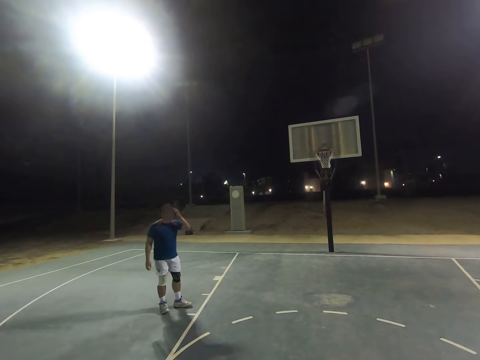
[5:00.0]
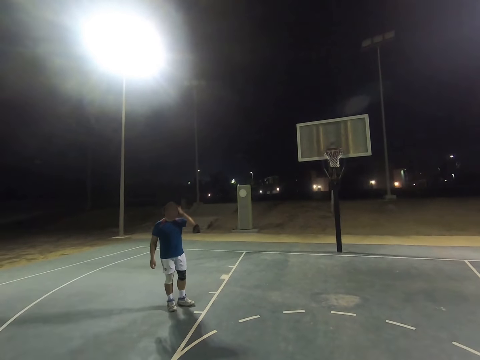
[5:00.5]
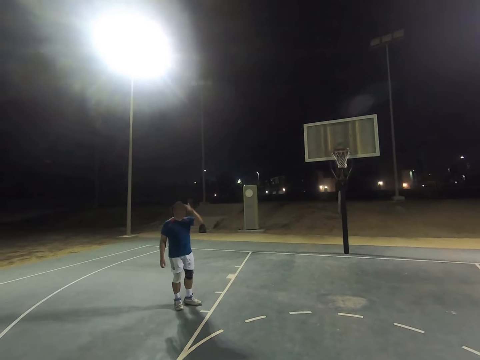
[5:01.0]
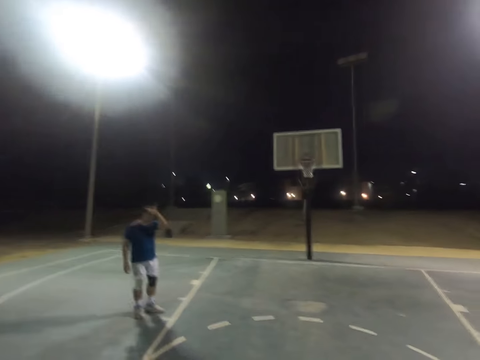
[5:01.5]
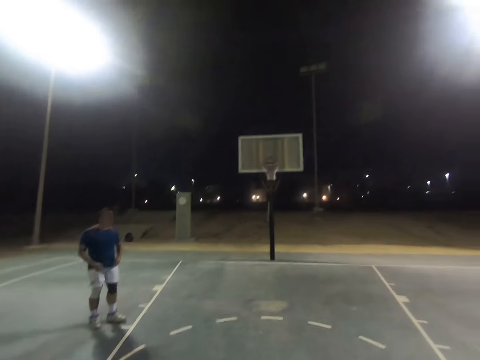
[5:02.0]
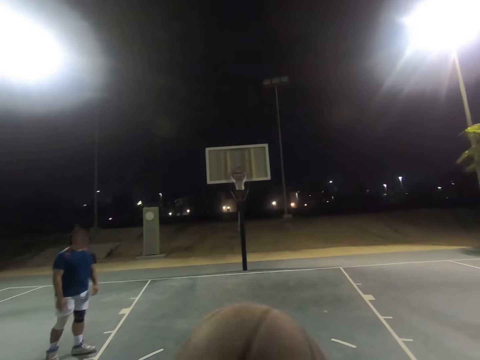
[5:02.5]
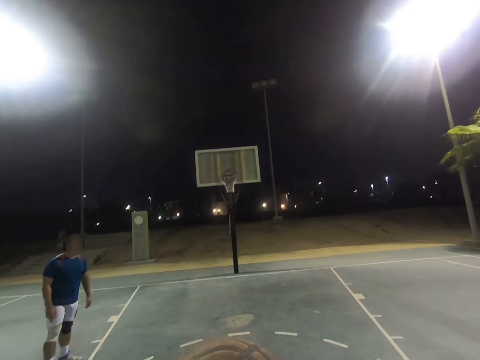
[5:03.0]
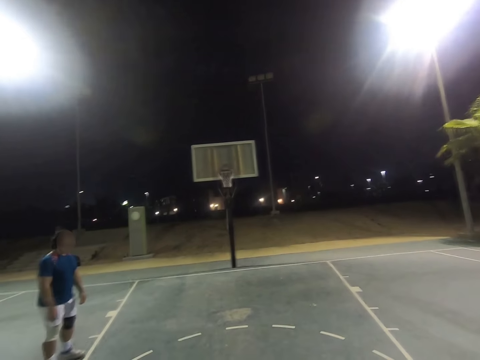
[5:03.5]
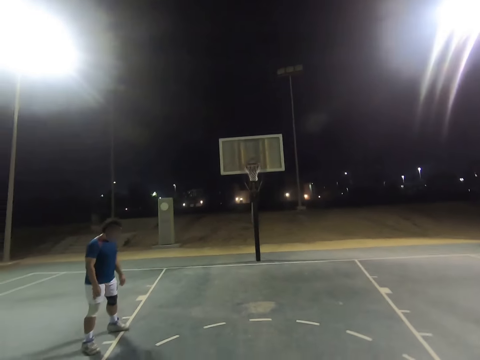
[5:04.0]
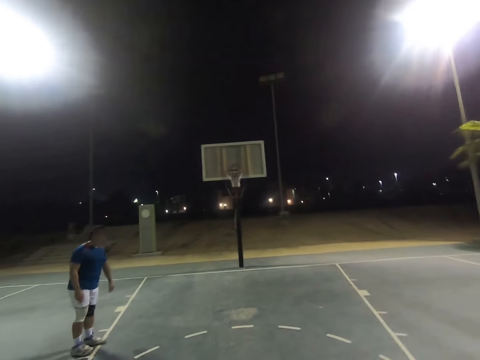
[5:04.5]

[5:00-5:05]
The camera wearer looks at a man.

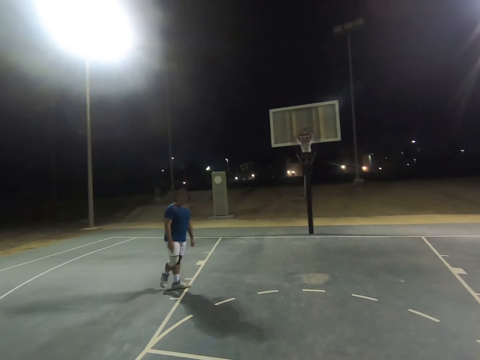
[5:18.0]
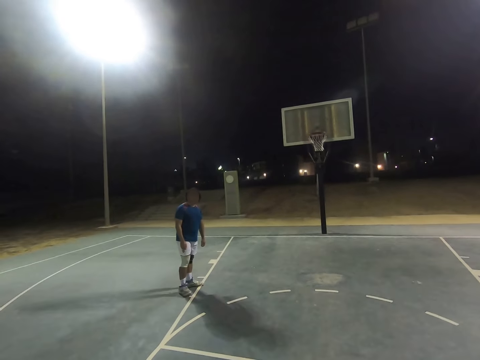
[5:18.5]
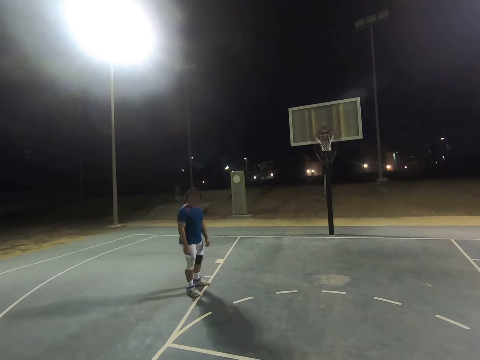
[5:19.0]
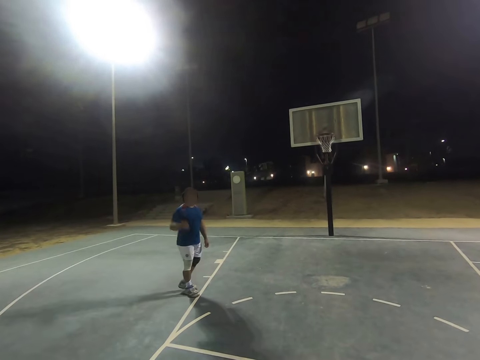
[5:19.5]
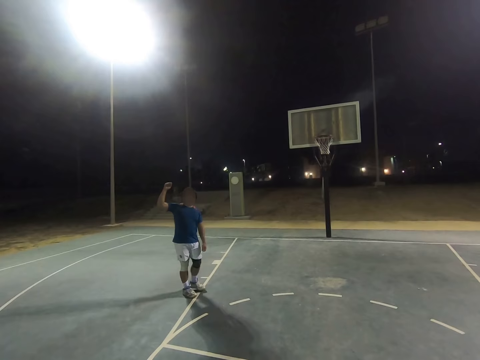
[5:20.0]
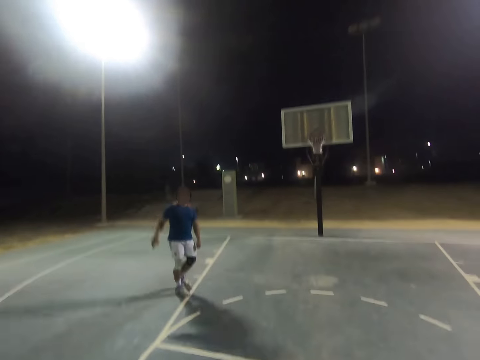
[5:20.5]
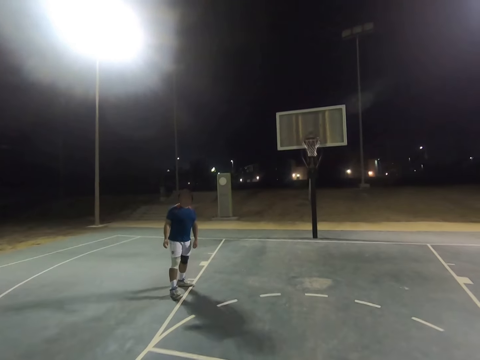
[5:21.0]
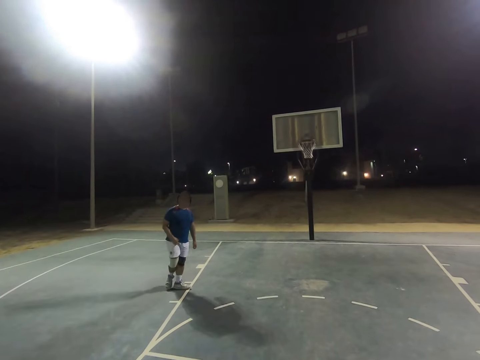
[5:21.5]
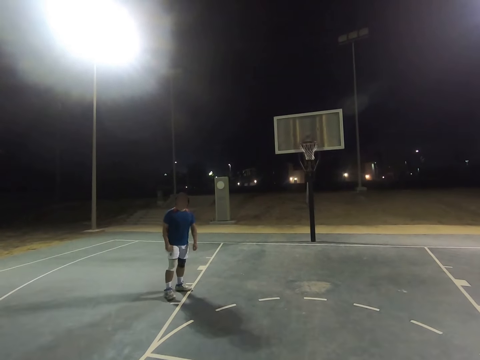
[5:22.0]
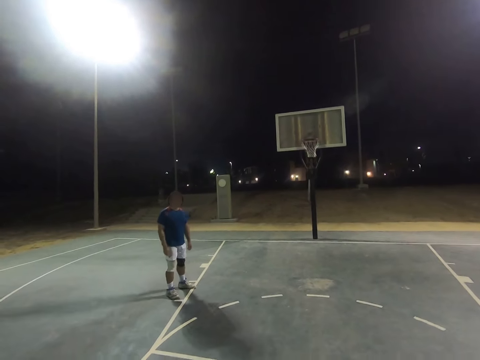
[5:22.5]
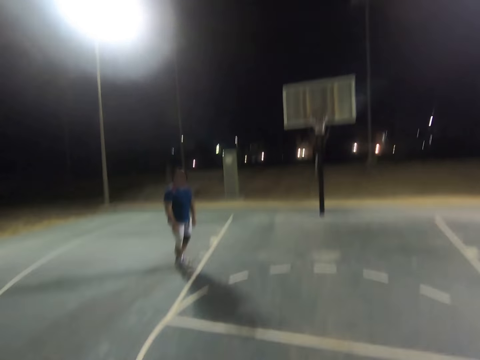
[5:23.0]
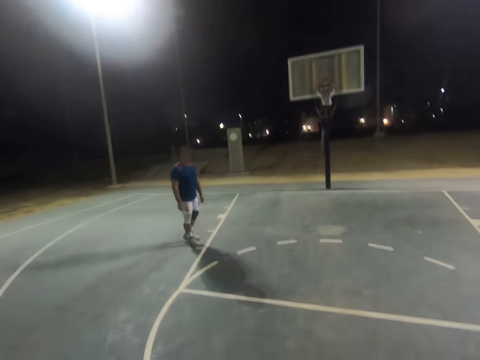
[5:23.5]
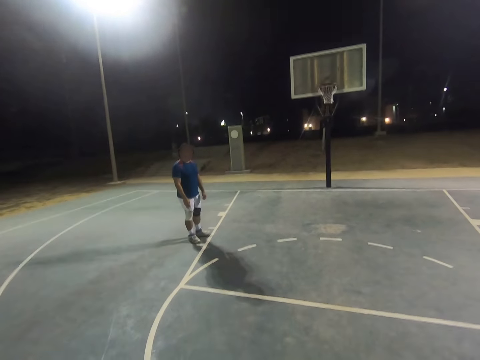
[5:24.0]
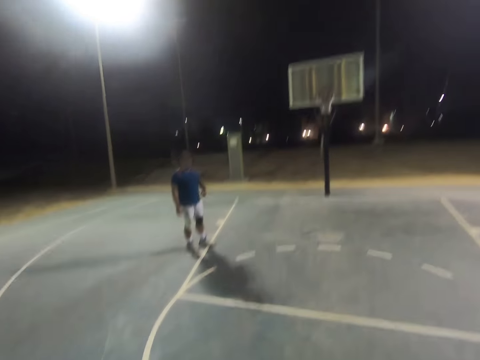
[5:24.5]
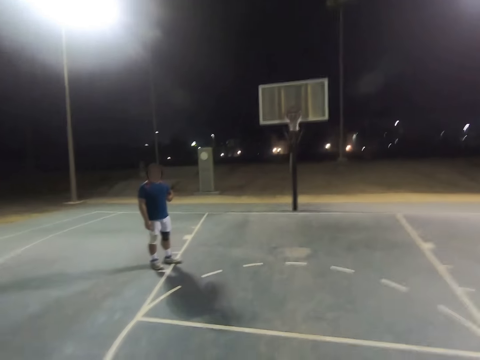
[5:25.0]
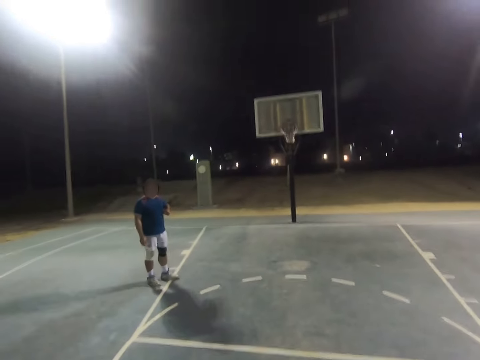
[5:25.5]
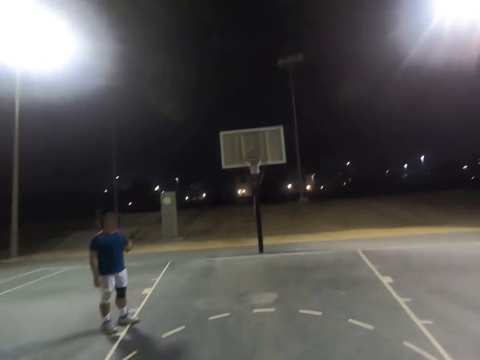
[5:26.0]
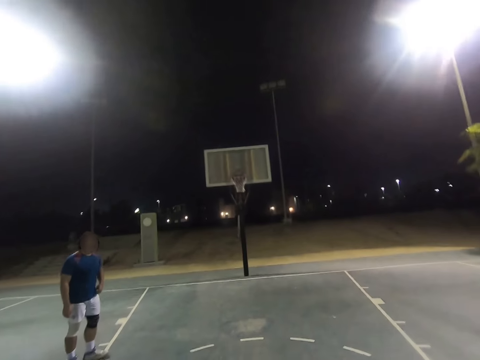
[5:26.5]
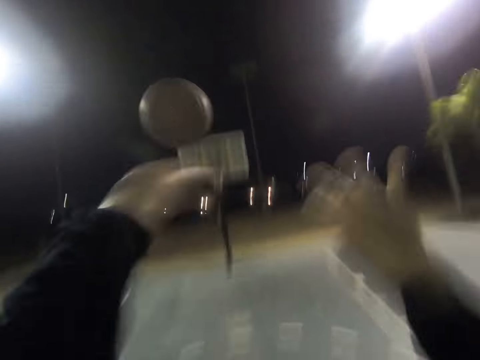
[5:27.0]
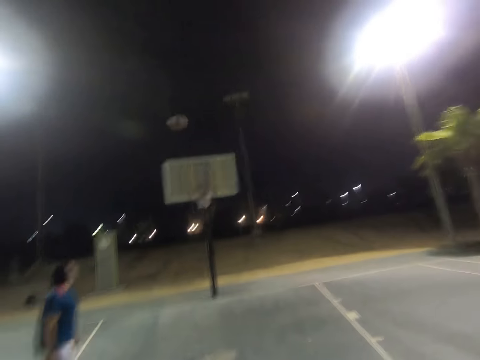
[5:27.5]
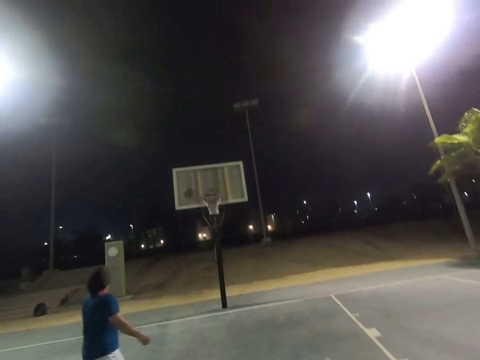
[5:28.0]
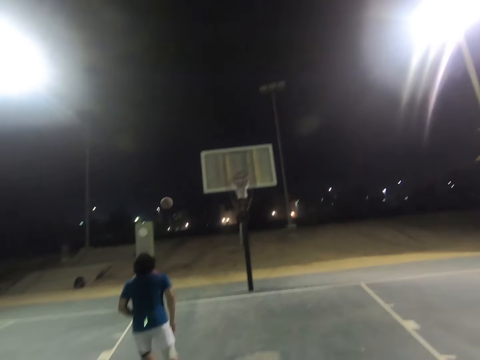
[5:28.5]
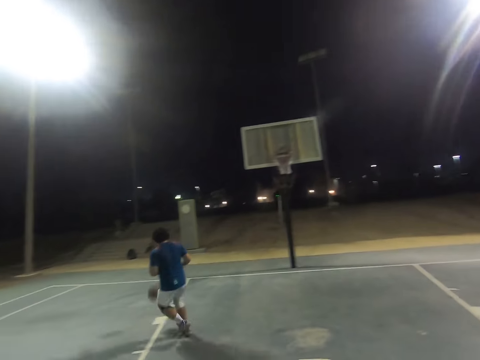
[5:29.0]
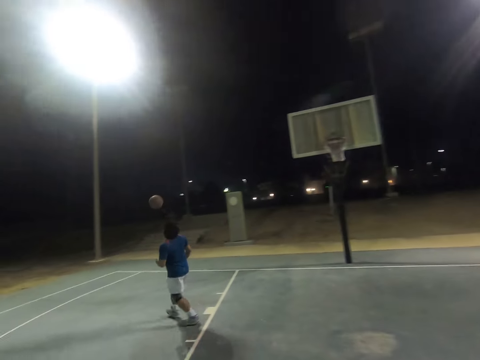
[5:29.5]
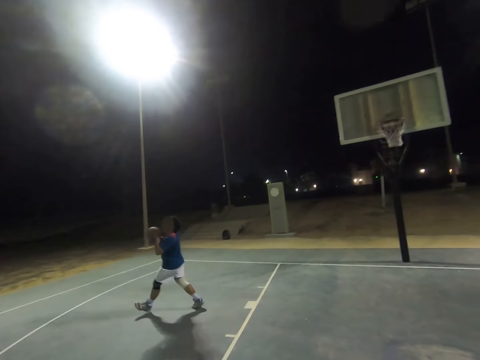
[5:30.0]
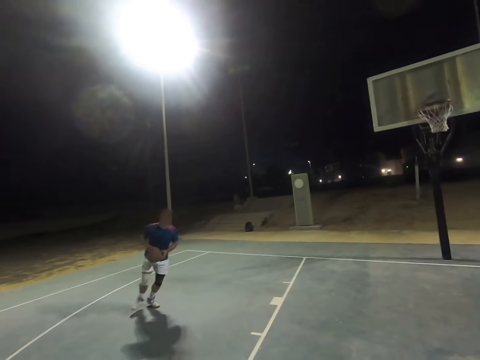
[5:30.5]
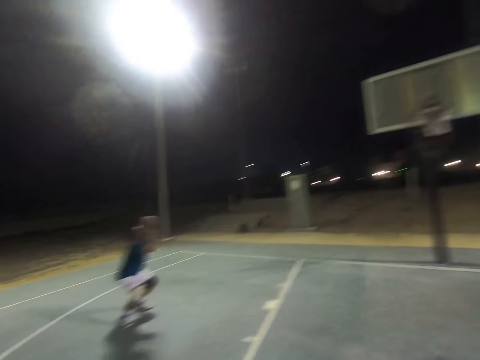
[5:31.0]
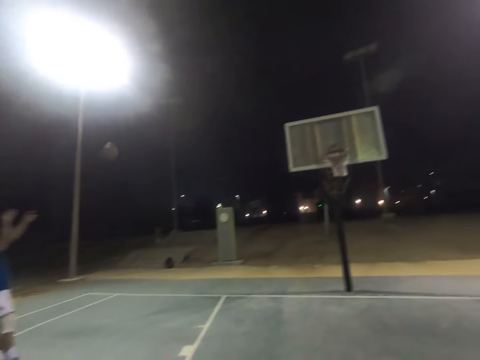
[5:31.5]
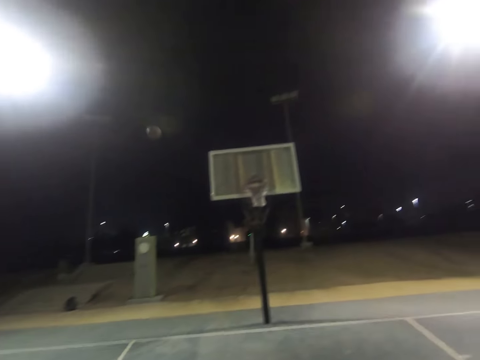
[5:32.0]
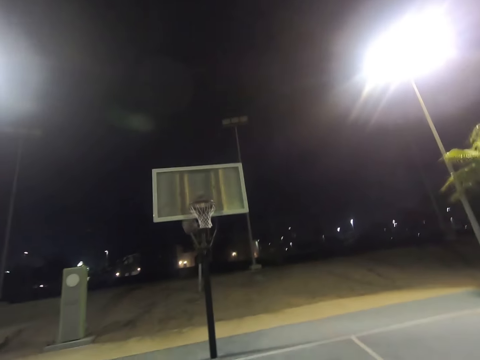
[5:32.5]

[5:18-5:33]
A man raises the hand. The camera wearer throws the basketball in the basket. They play basketball with the man. The man runs towards the basketball, catches the basketball, and throws the basketball in the basket.

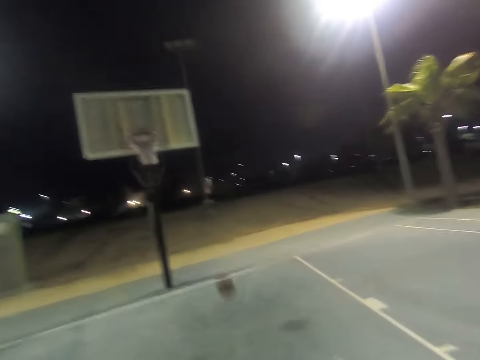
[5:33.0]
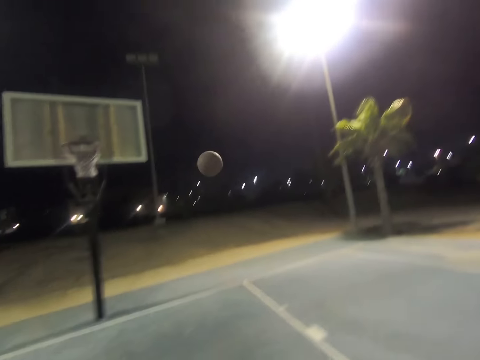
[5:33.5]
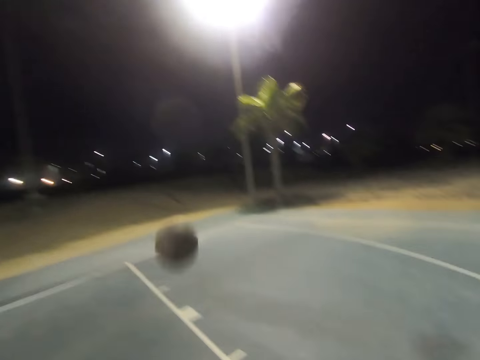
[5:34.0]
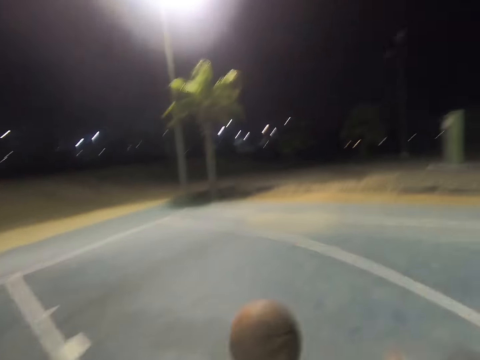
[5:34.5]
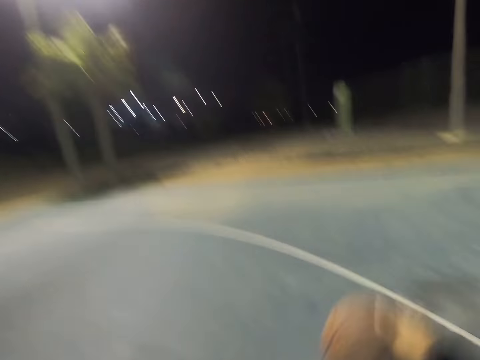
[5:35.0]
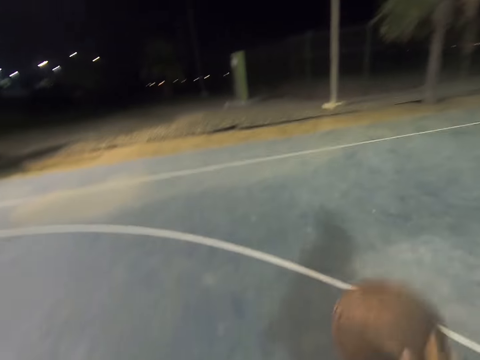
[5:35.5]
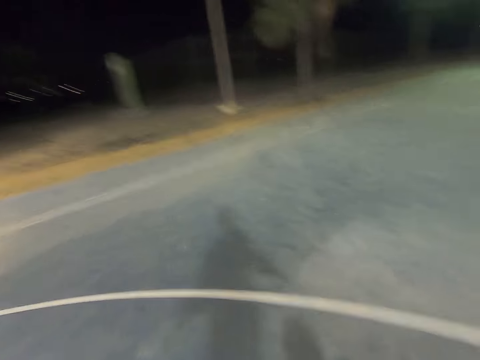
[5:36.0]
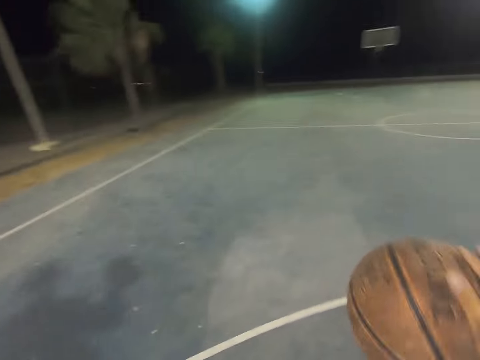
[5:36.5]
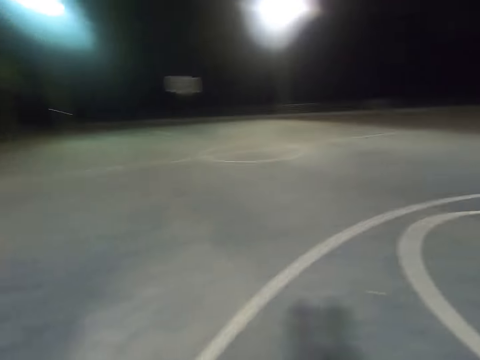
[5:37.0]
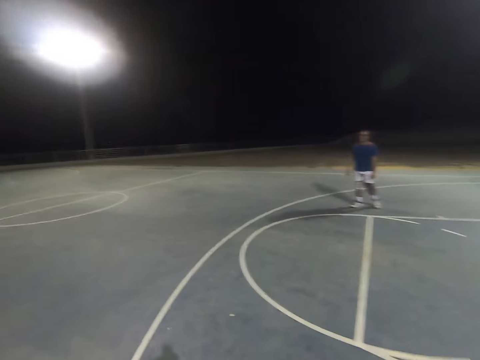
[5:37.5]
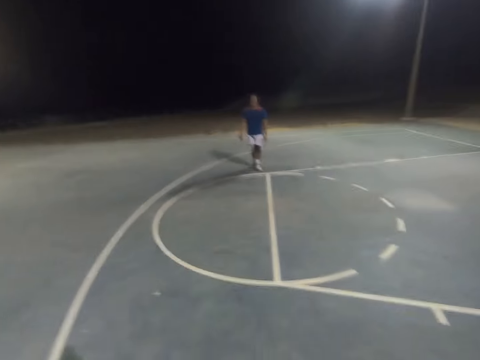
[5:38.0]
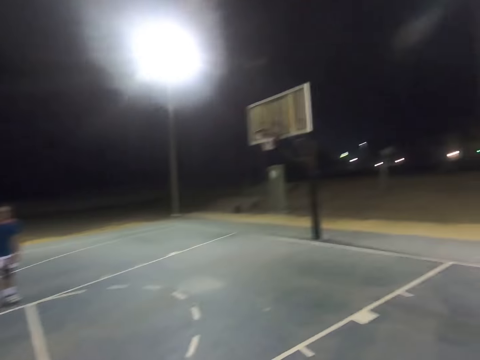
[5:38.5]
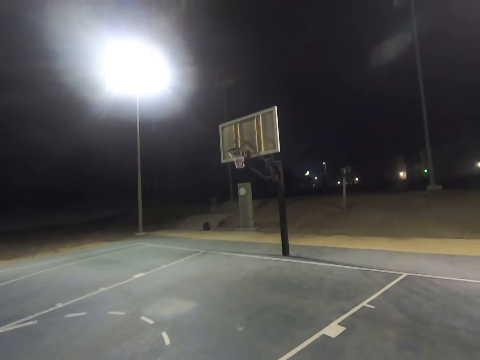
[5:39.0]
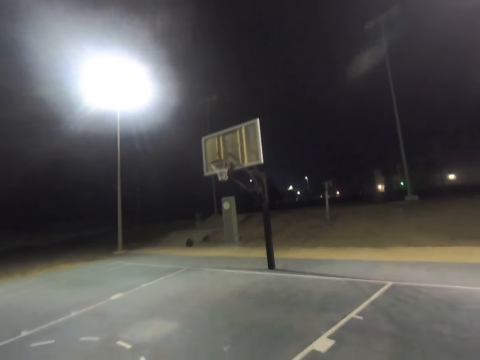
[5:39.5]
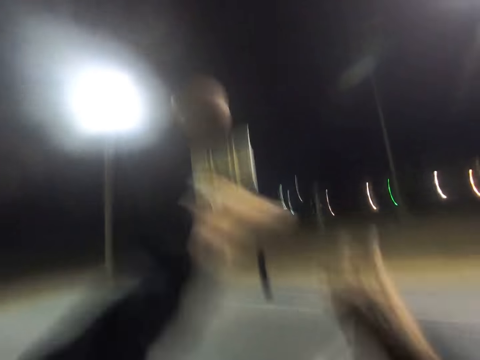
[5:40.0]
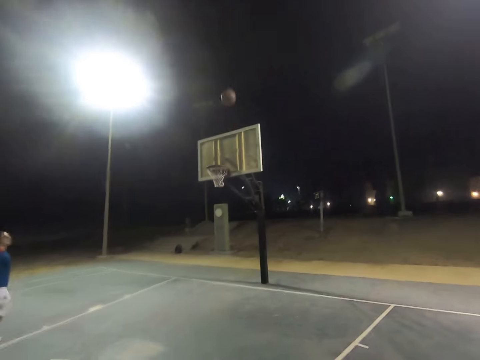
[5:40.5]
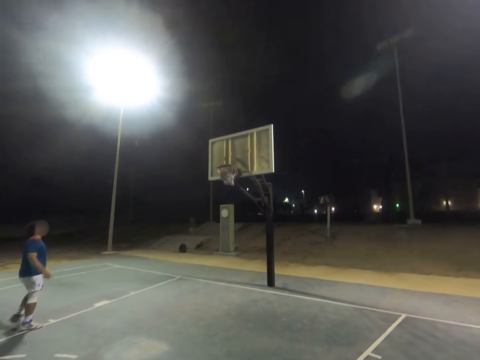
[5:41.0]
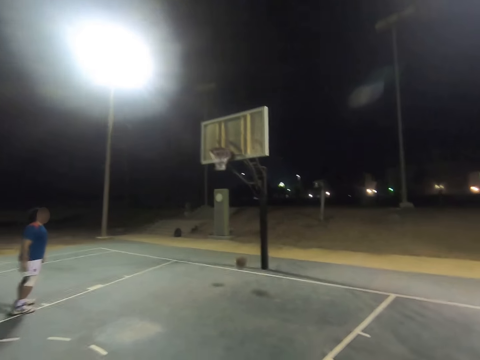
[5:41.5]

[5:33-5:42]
The camera wearer catches the basketball. They look at a man. The man walks. The camera wearer throws the basketball in the basket.
